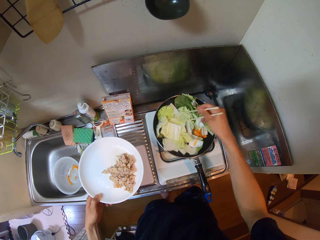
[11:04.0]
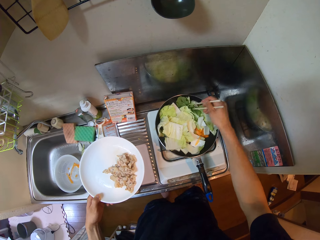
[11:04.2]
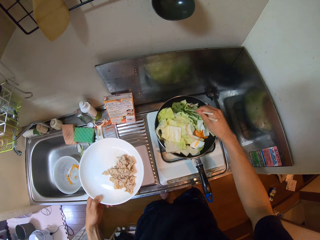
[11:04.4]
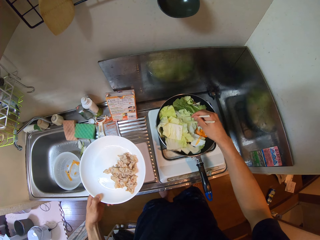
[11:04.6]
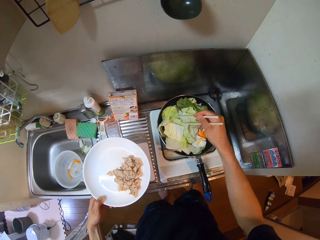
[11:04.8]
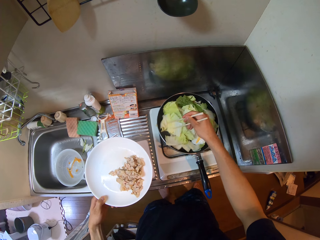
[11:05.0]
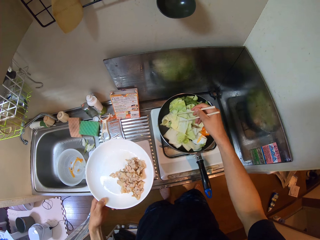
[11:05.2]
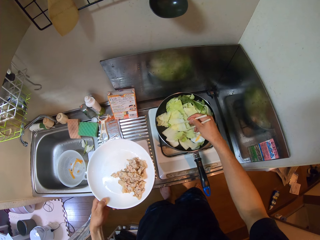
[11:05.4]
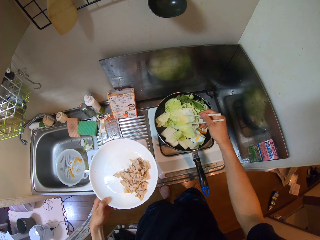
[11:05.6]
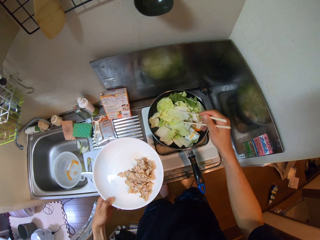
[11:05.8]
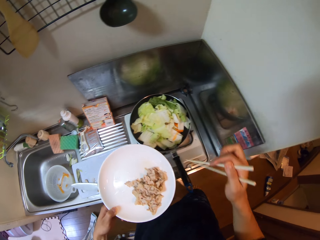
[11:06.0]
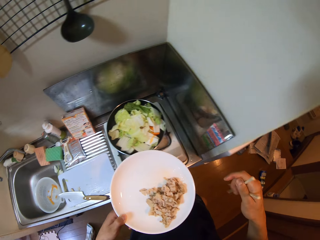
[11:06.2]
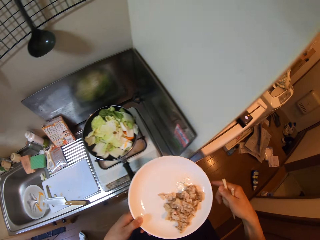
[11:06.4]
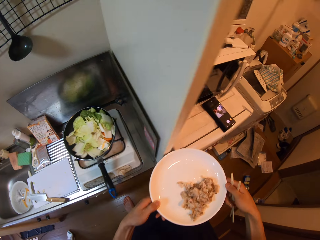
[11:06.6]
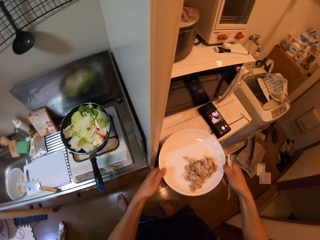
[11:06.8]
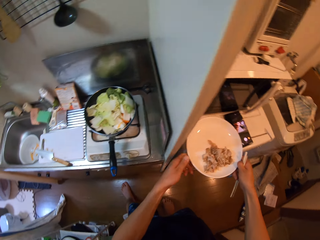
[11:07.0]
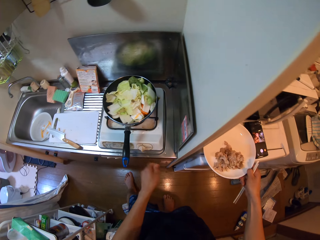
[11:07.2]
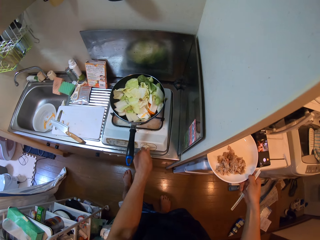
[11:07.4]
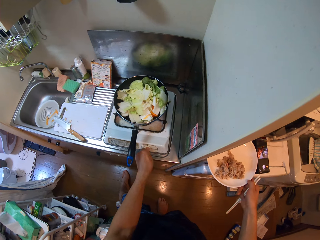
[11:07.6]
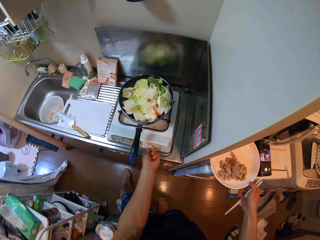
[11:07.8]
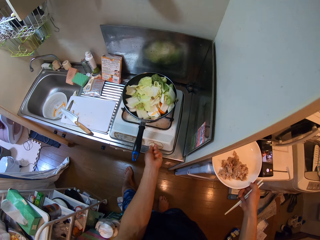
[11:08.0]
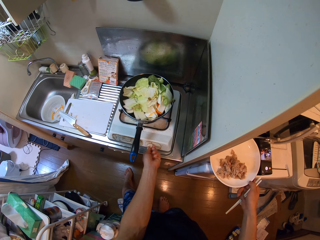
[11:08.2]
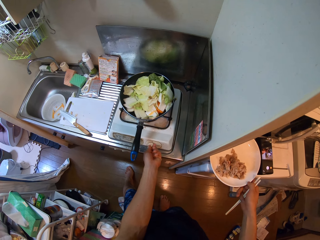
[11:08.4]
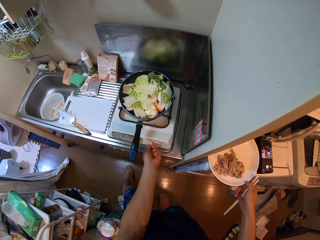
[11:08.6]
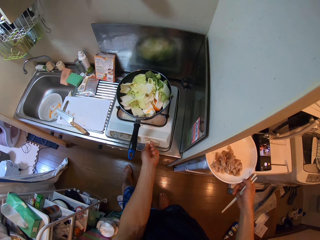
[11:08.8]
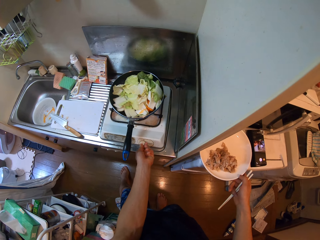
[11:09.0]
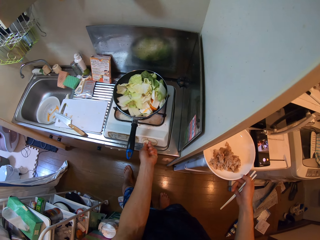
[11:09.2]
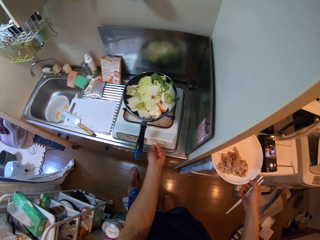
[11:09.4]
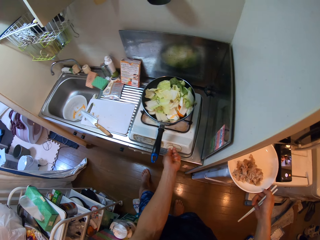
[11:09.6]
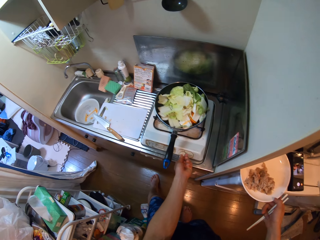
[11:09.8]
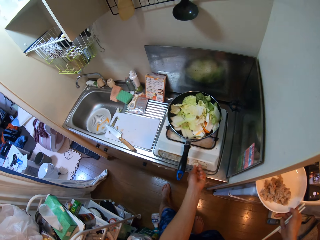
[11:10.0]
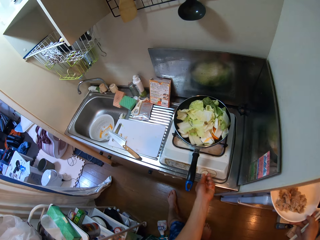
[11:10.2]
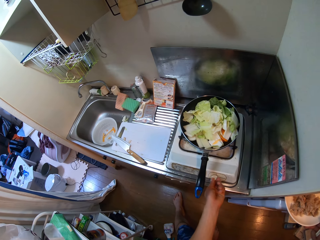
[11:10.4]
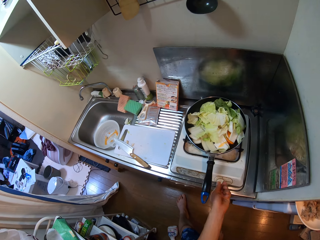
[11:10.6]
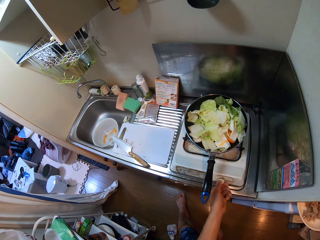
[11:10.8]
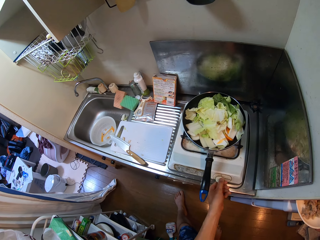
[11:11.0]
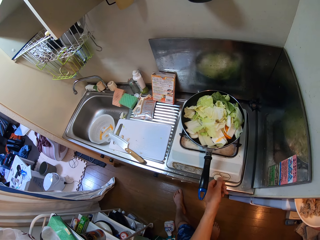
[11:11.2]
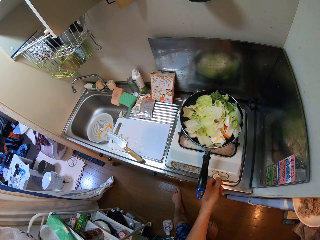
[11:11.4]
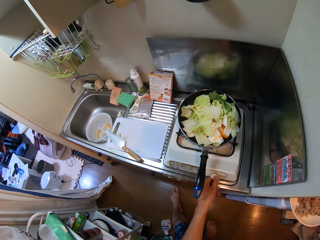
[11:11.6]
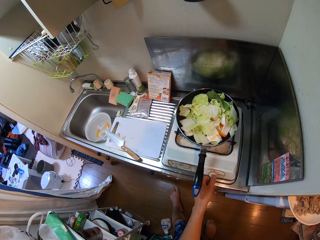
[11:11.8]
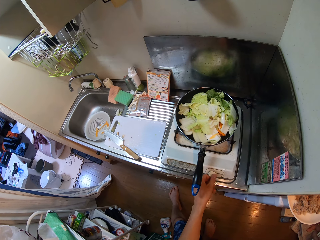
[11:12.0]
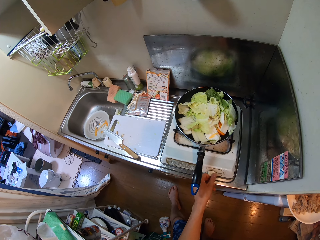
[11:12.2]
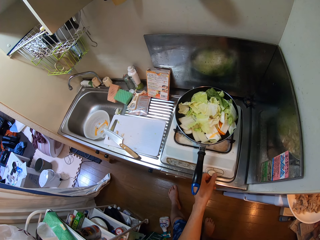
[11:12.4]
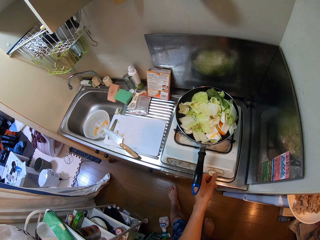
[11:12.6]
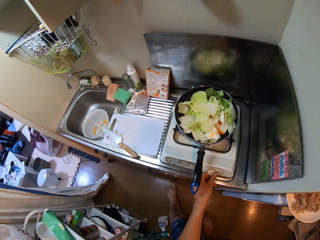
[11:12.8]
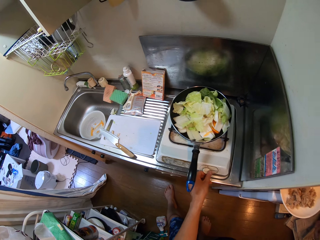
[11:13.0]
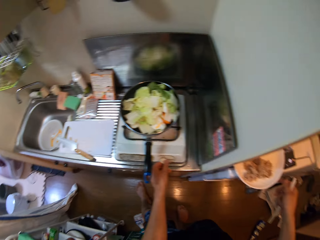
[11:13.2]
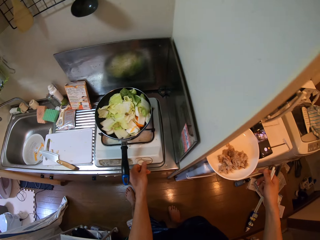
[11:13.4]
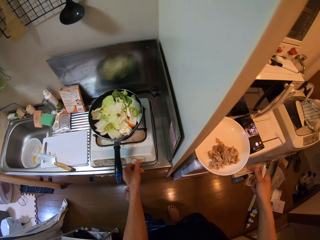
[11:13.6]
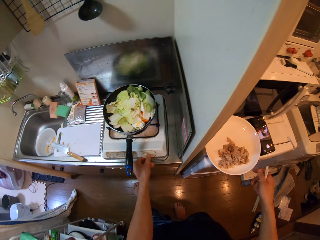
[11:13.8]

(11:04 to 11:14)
The camera wearer moves around a kitchen. They put down a plate on a table. They adjust the heat on a gas cooker.

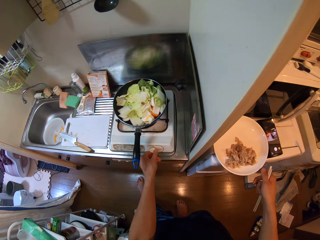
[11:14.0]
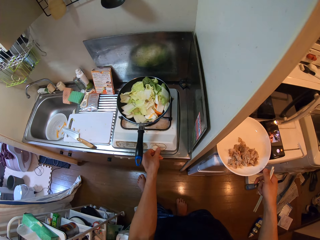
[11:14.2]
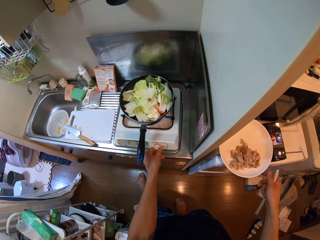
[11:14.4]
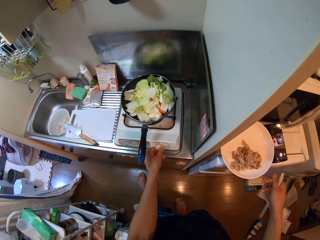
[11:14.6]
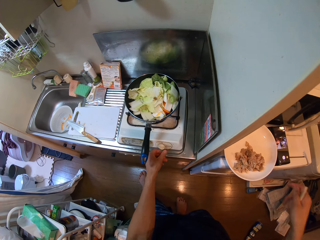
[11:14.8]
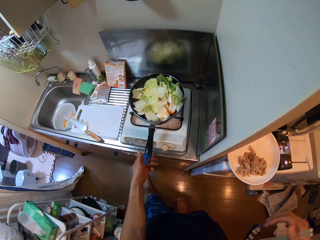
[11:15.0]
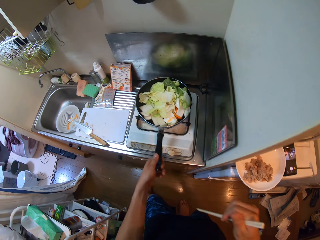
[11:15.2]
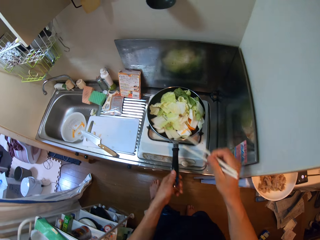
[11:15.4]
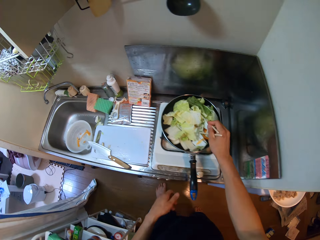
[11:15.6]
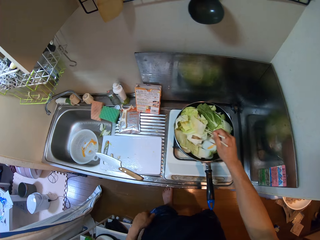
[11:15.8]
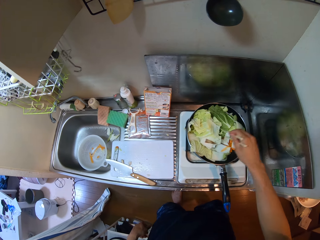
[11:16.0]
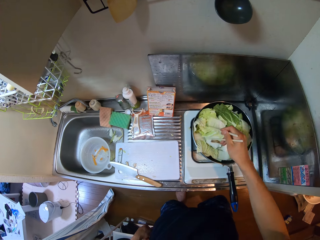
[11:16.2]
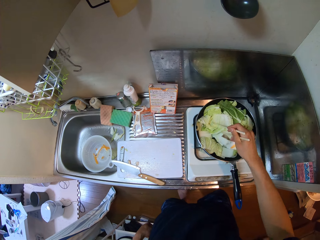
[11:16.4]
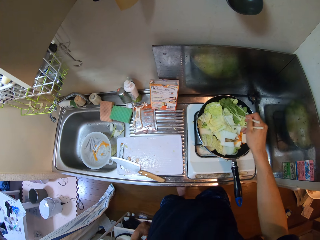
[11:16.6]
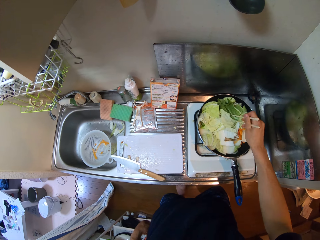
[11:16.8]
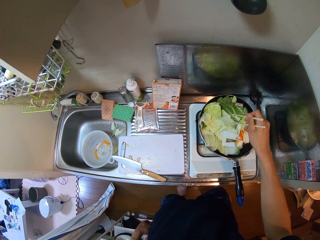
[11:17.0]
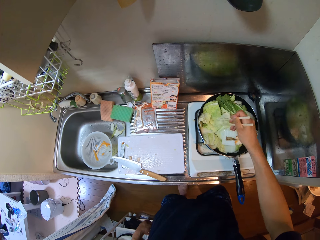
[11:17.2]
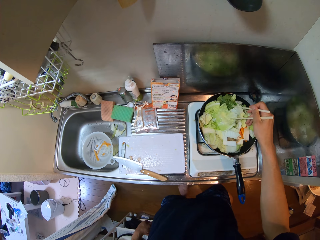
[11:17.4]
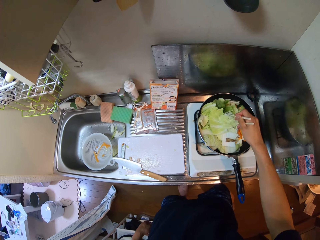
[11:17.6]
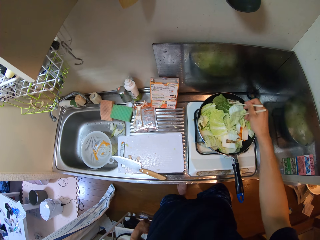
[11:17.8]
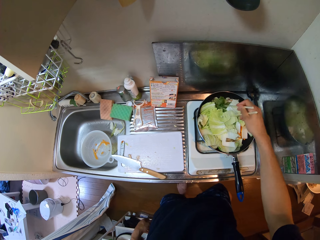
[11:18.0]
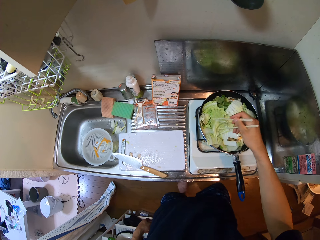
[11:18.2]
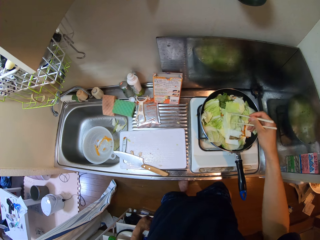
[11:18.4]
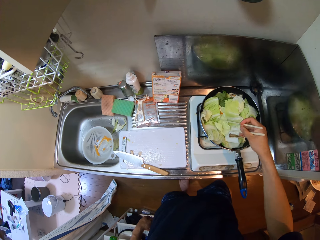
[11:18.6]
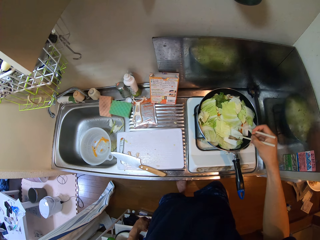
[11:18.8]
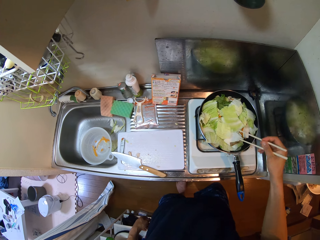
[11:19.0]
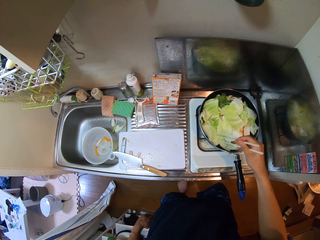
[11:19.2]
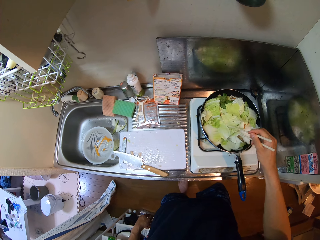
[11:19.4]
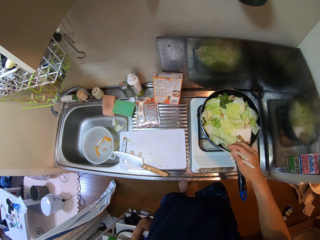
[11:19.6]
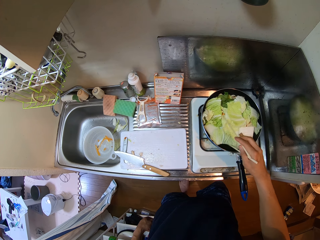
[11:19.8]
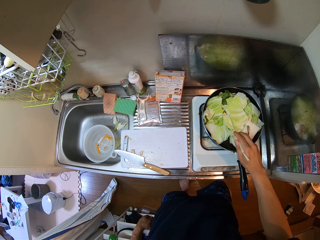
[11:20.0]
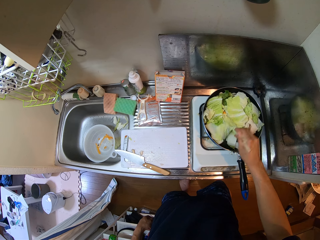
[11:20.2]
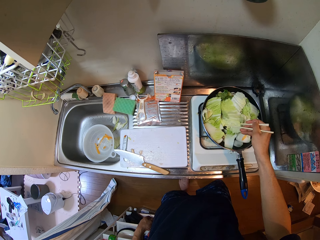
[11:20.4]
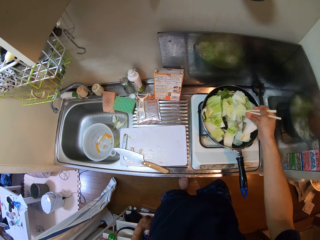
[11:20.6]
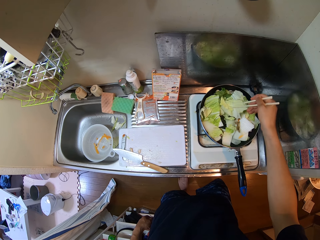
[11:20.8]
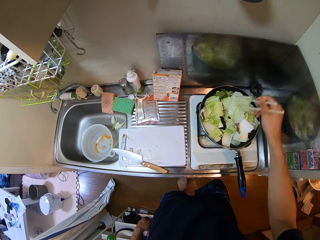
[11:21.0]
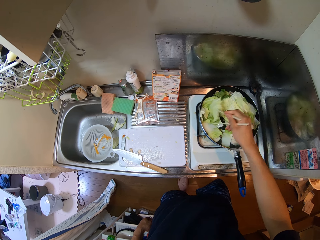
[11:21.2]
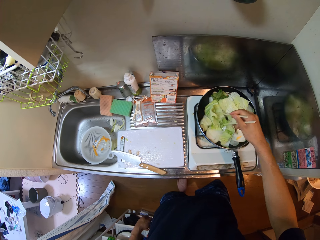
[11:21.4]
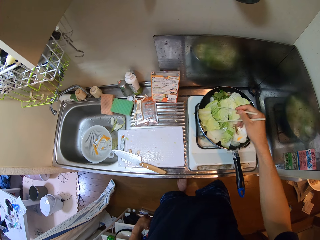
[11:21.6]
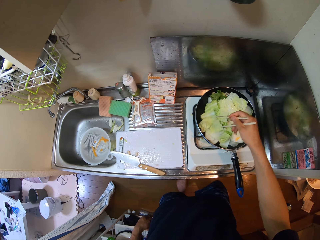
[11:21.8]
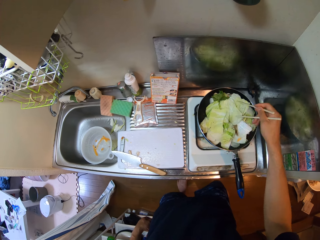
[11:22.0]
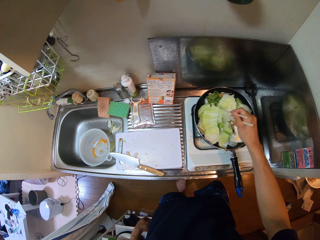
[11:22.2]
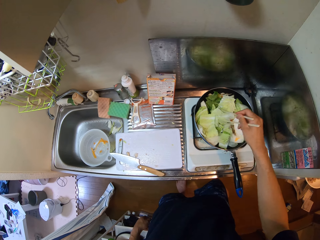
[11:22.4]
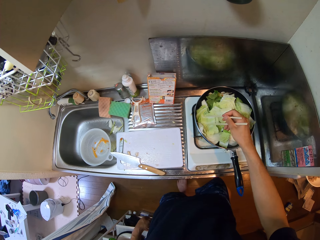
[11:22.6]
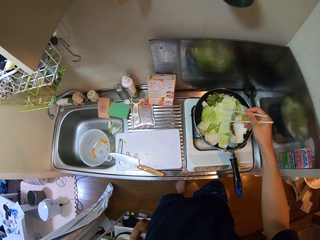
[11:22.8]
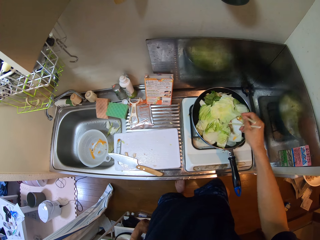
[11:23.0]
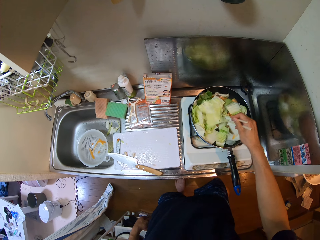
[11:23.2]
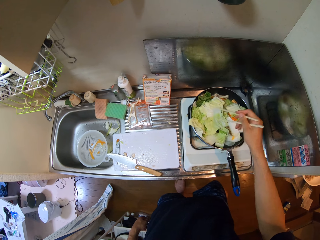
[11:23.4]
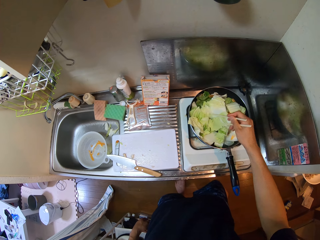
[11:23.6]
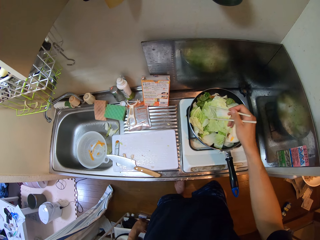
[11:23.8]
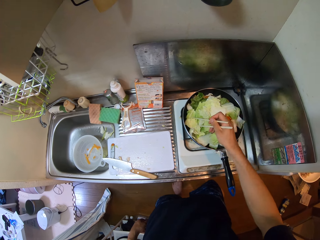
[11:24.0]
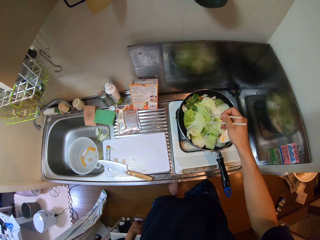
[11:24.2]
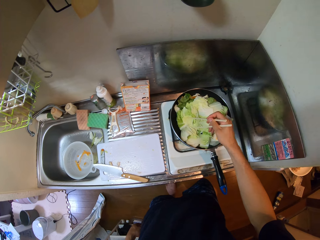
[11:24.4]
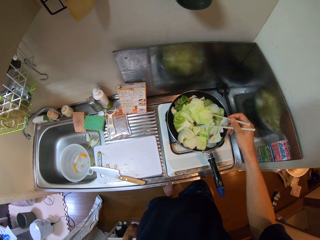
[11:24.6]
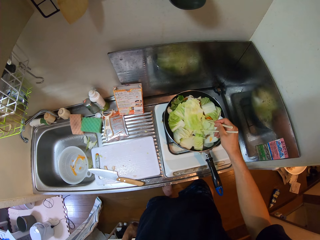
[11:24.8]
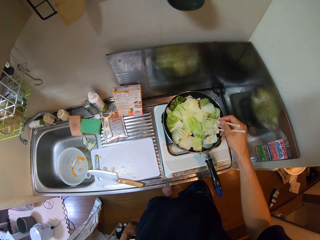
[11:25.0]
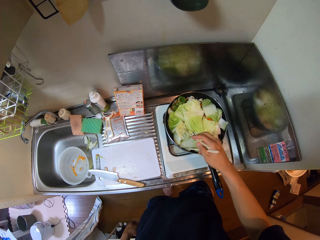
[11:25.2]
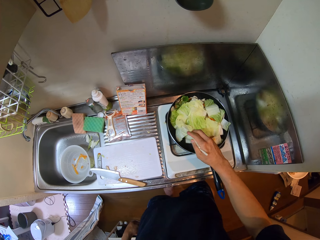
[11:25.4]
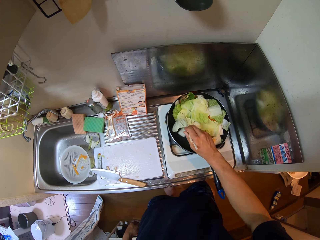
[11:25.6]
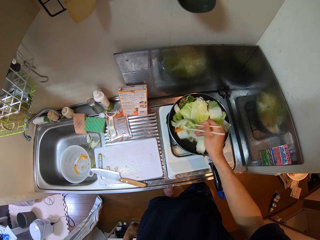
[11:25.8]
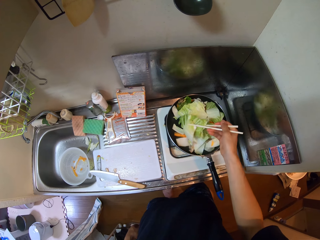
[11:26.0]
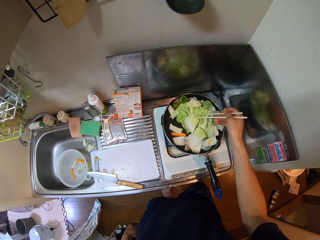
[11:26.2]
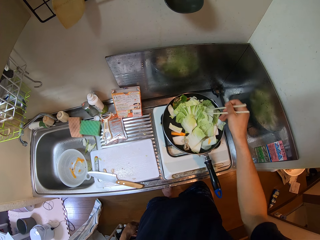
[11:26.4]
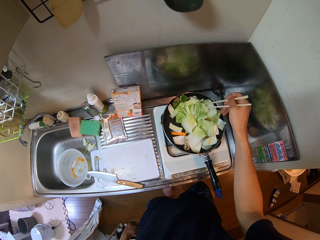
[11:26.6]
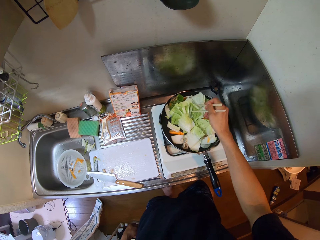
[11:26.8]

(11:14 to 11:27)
The camera wearer stirs the vegetables on the frying pan with chopsticks.
